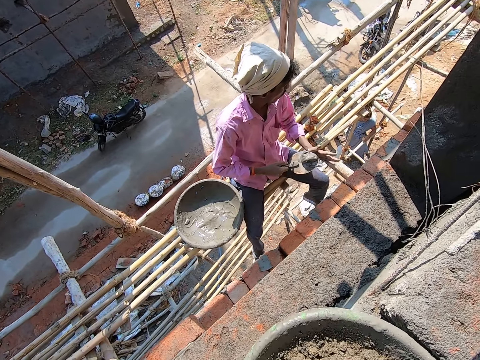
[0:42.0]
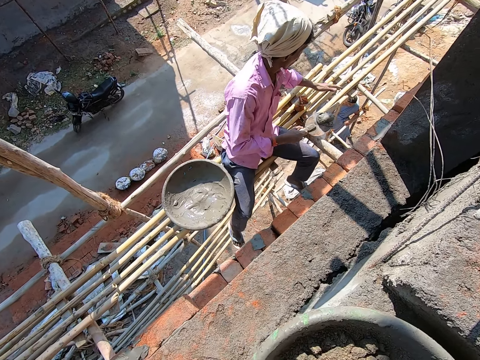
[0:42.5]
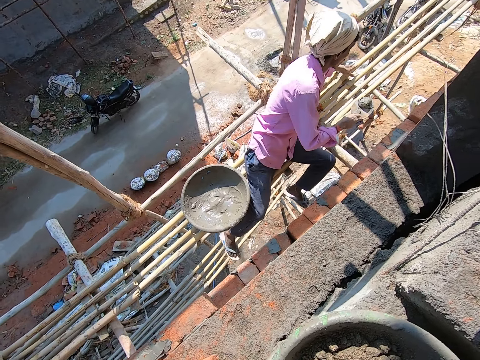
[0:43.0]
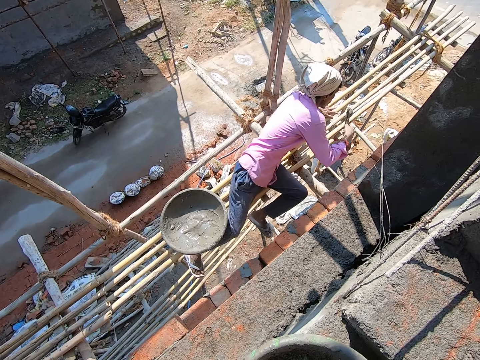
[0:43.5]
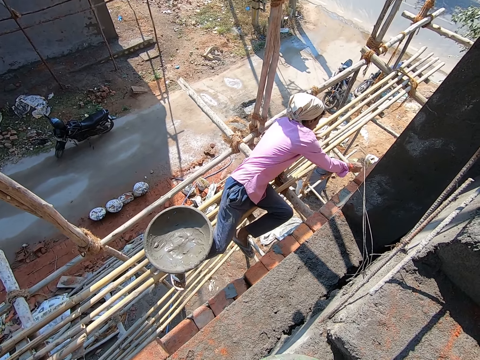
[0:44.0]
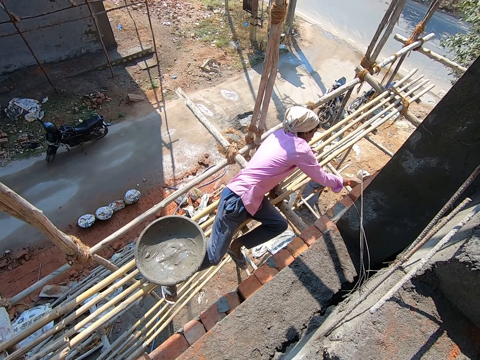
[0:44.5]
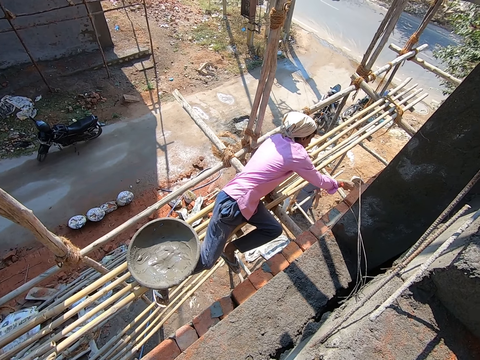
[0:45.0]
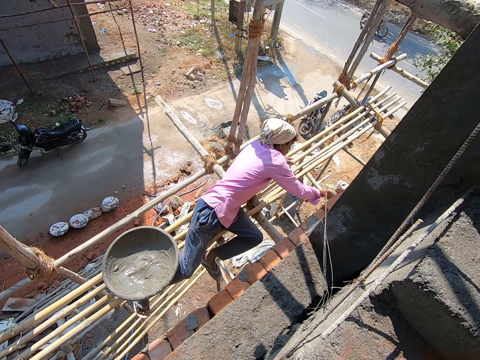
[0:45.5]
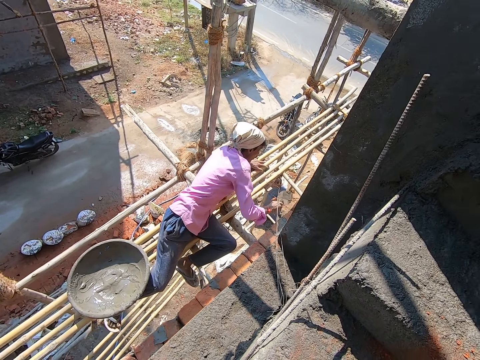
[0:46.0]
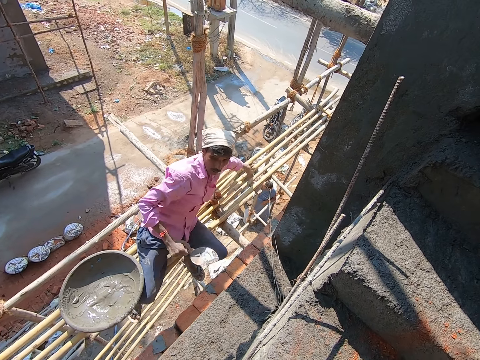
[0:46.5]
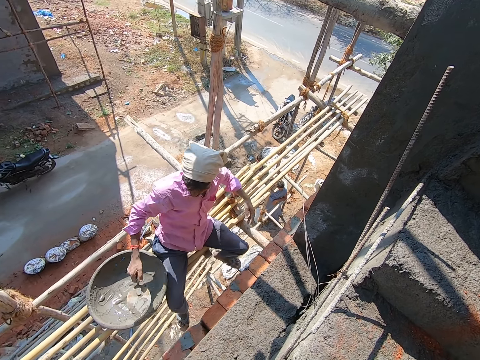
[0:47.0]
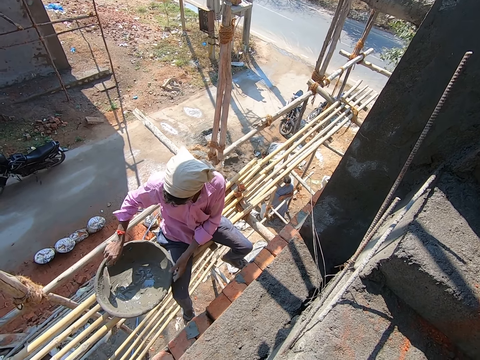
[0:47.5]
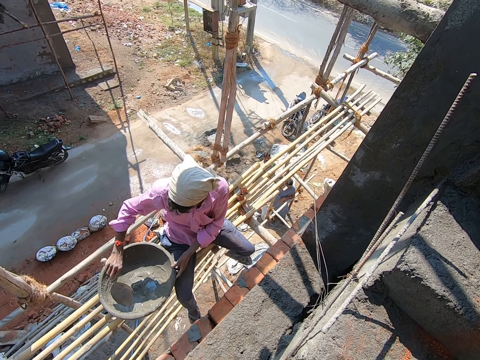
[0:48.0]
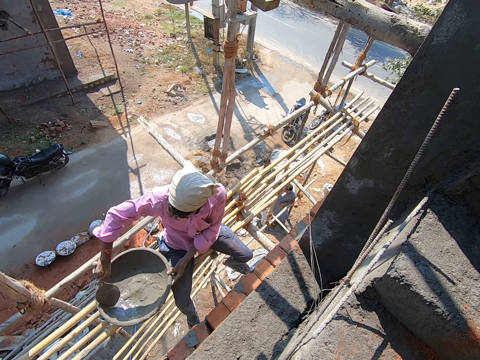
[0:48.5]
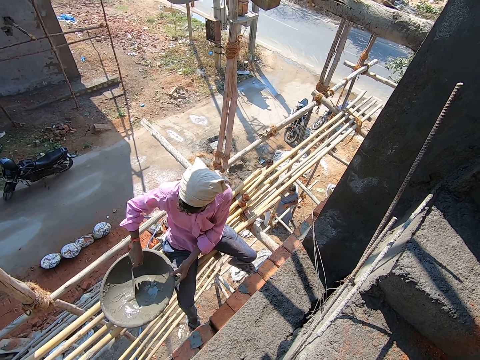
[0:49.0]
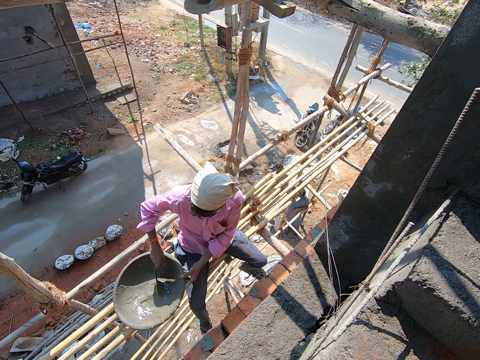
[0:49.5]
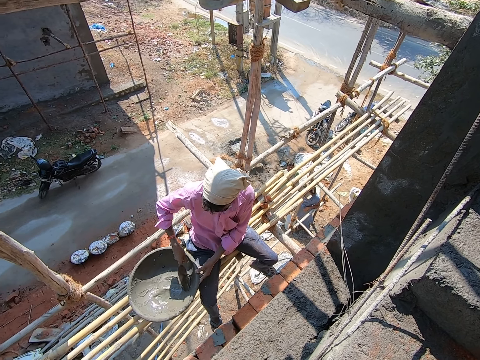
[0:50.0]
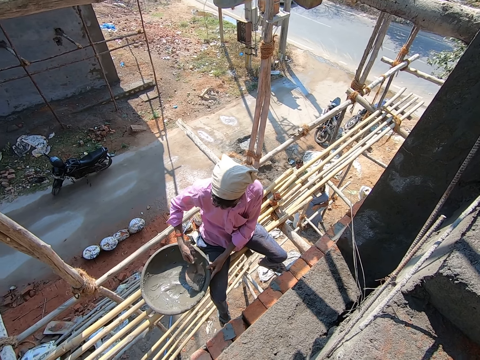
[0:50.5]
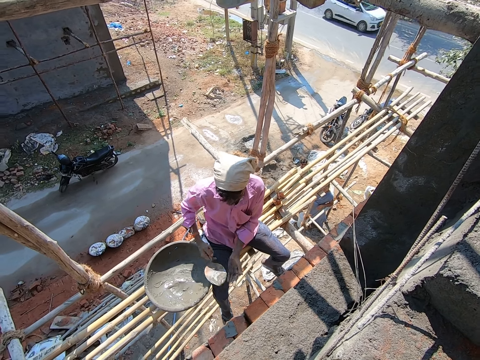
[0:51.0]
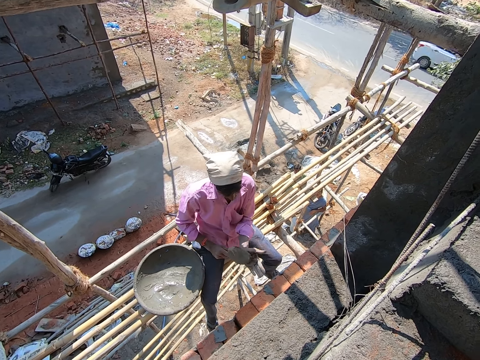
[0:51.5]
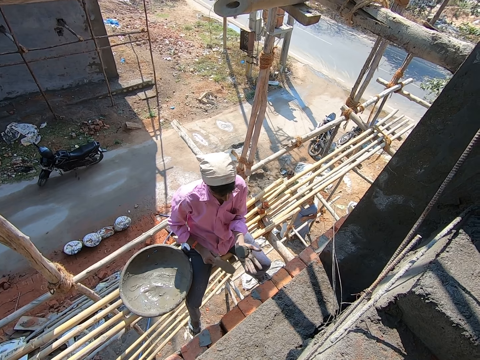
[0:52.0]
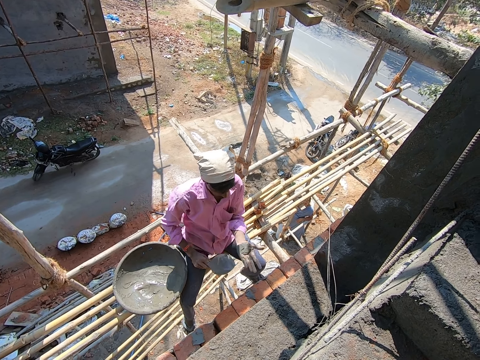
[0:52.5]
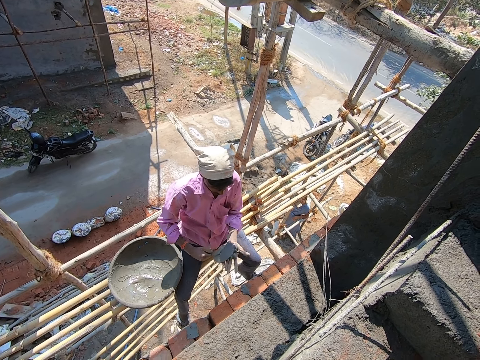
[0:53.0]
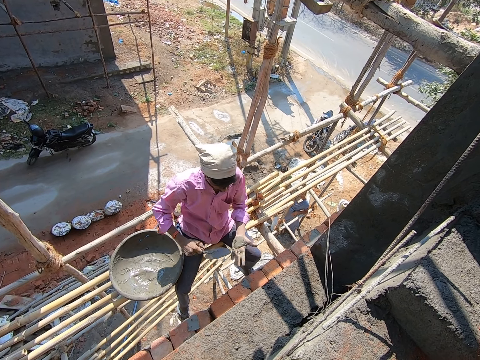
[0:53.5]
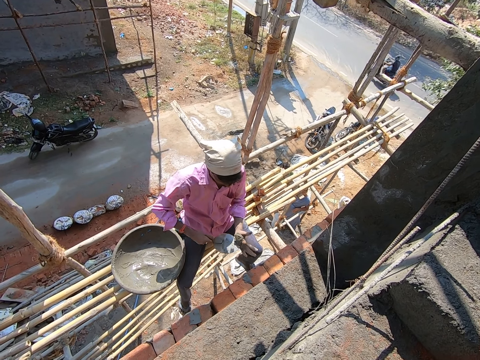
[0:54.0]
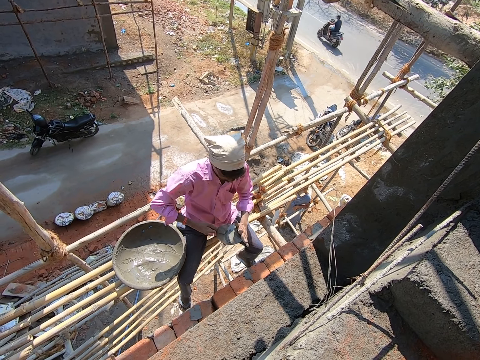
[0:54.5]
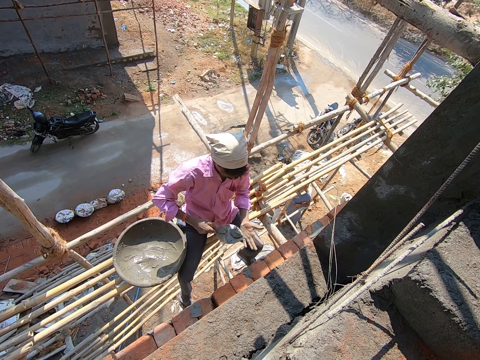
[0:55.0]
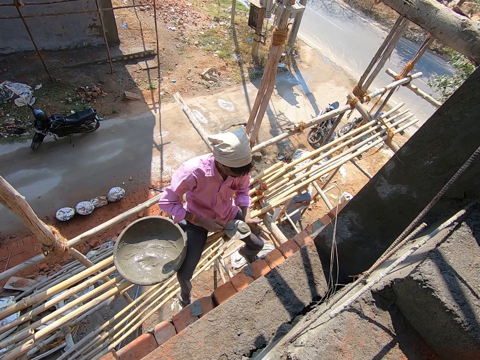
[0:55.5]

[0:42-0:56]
The camera wearer drops a head pan on a staircase step with both hands. The man places his left hand on a scaffold. The man throws mortar on a brick with the trowel in his right hand. The man plasters the mortar on the brick with the trowel in his right hand. The man interacts with the camera wearer. The man packs mortar from a head pan on the scaffold with the trowel in his right hand. The man matches the mortar on his left hand with the trowel in his right hand. The man packs the mortar from his left hand with the trowel in his right hand.

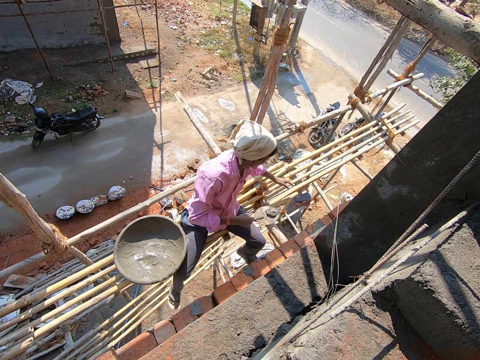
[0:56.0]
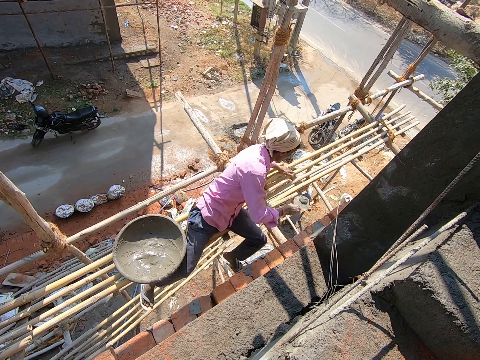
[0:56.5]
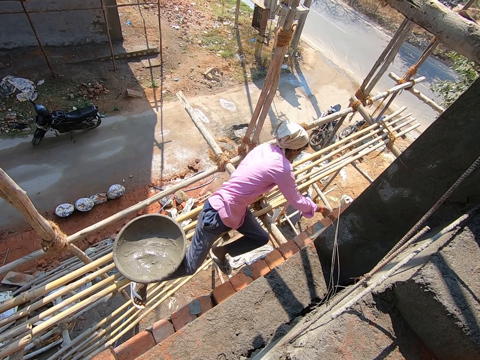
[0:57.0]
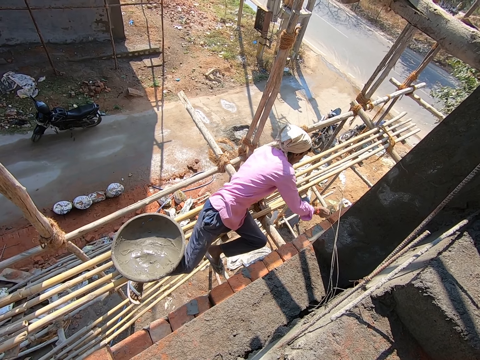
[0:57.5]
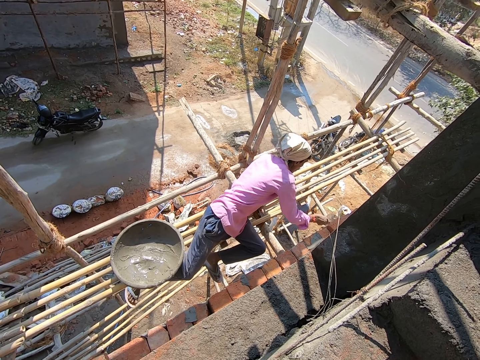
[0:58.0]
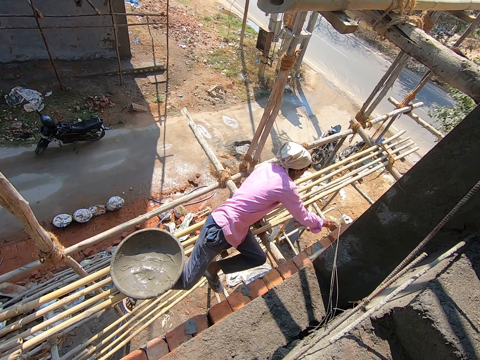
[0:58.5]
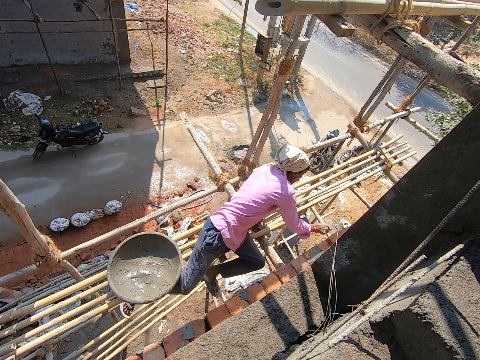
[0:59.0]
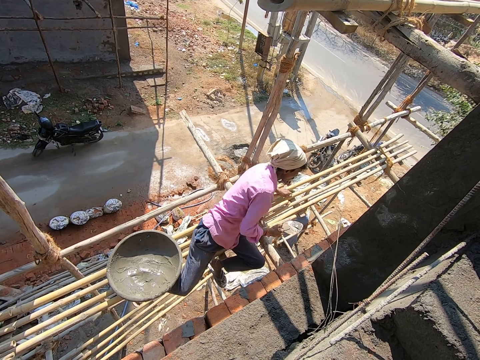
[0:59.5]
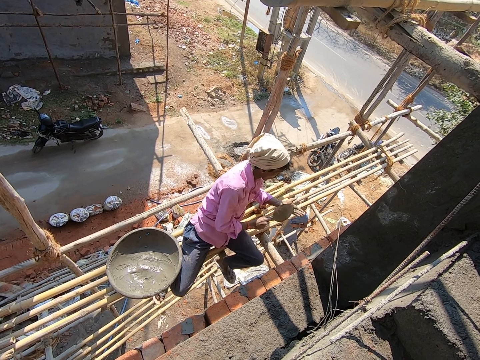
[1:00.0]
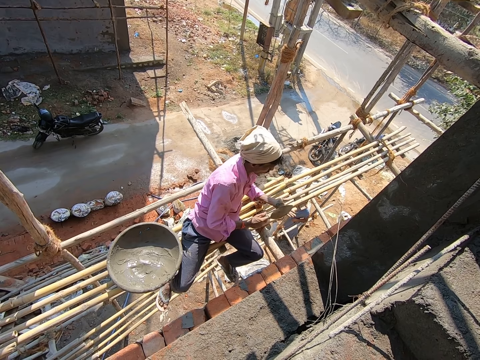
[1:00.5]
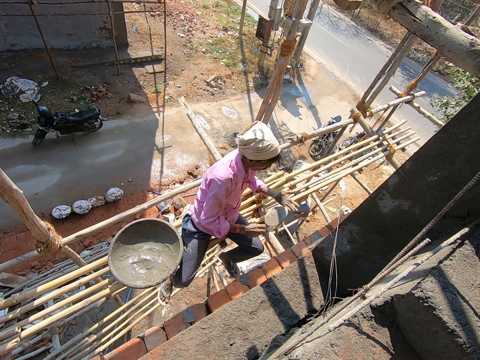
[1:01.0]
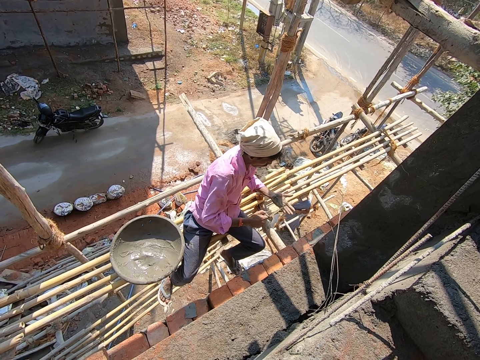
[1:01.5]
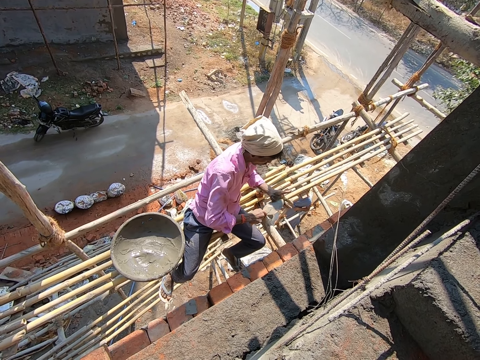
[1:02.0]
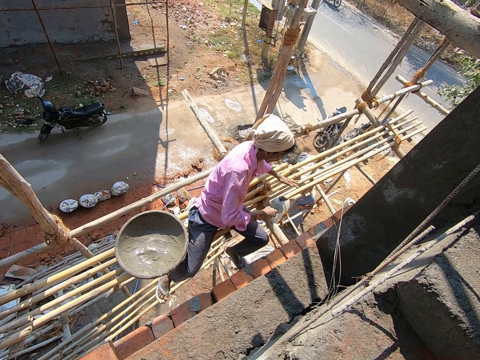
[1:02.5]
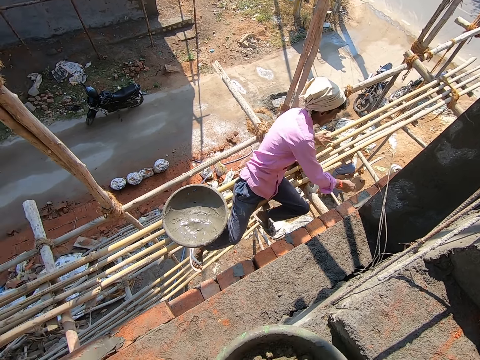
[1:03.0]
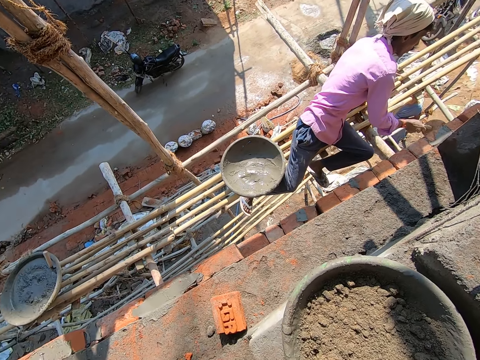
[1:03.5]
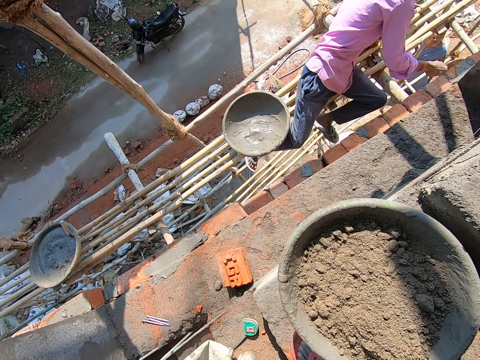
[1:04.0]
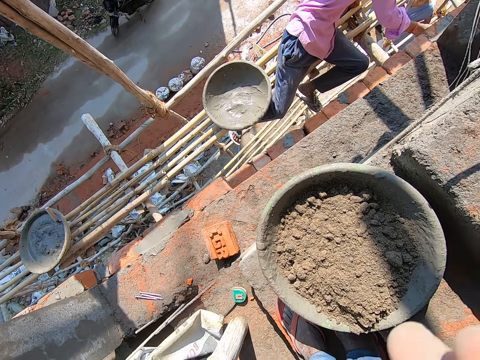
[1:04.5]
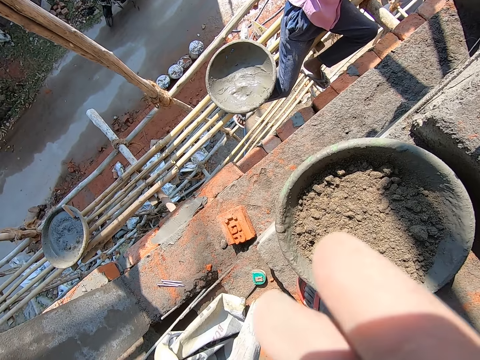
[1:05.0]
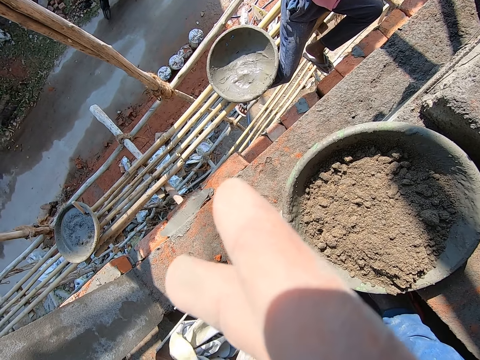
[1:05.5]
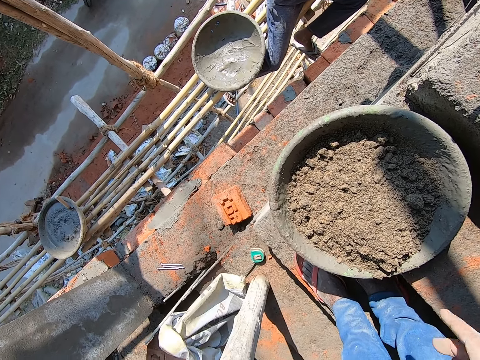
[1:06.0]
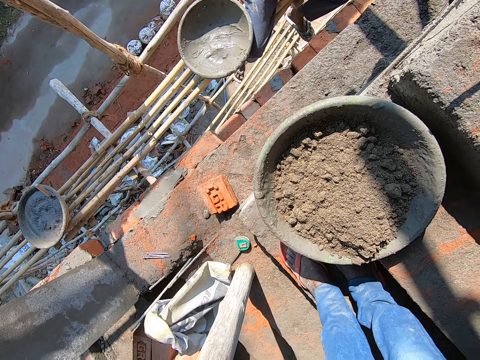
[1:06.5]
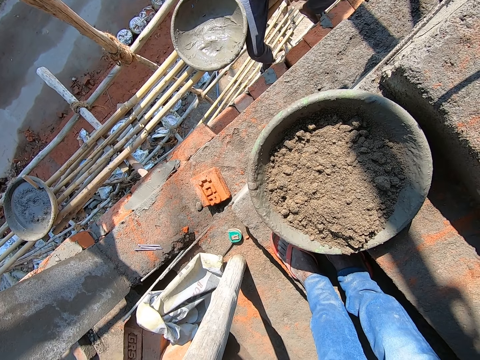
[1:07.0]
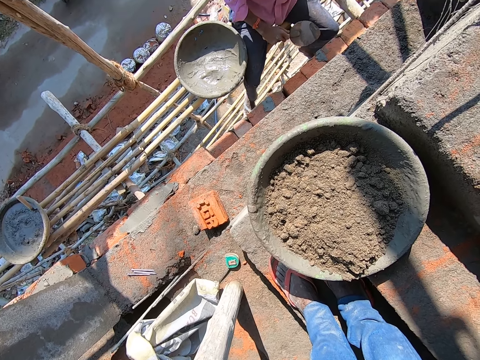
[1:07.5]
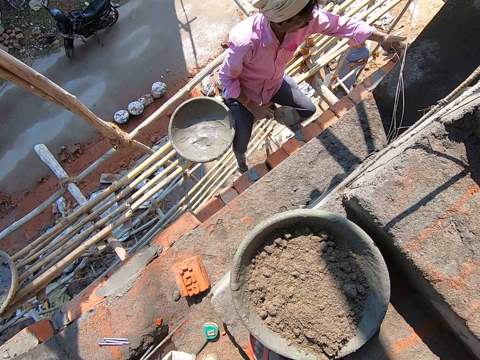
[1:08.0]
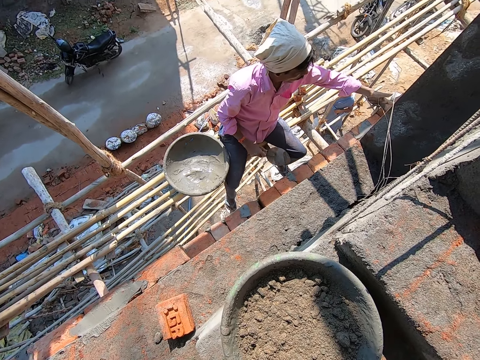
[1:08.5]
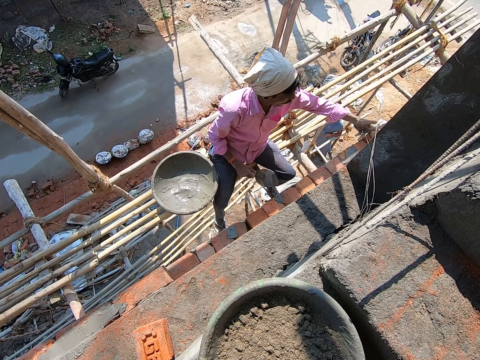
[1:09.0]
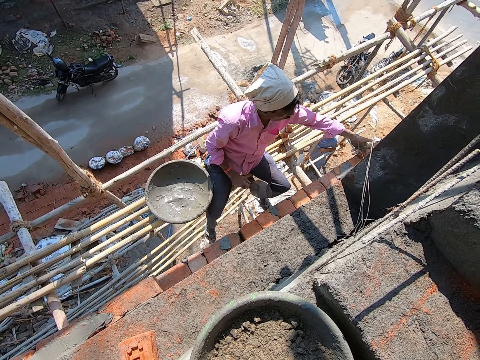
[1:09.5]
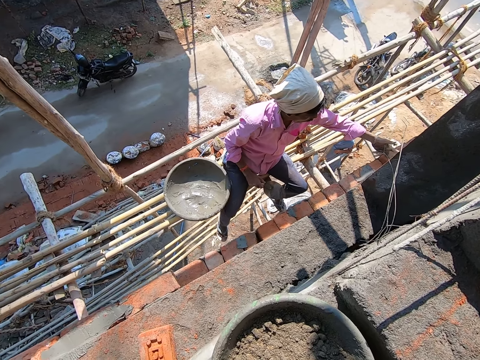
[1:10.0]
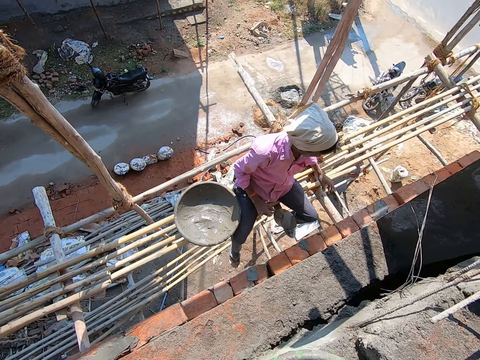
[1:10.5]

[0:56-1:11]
The man places his left hand on the scaffold. The man plasters the mortar on the brick with the trowel in his right hand. The man matches the mortar on his left hand with the trowel in his right hand. The man packs the mortar from his left hand with the trowel in his right hand. The man places his left hand on the scaffold. The man plasters the mortar on the brick with the trowel in his right hand. The man presses the mortar on the brick with his left hand.
